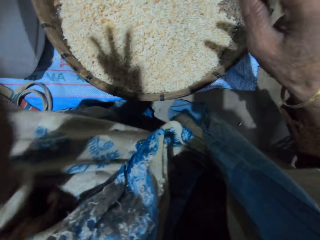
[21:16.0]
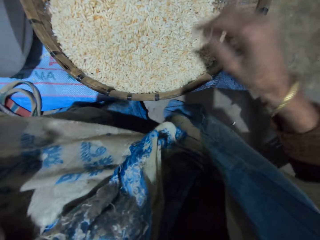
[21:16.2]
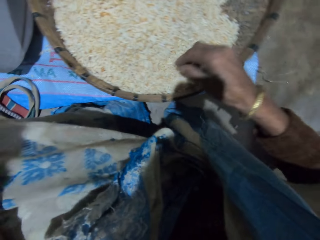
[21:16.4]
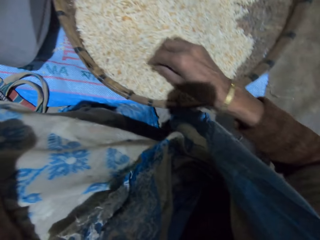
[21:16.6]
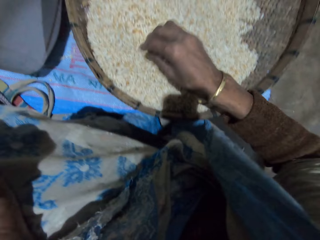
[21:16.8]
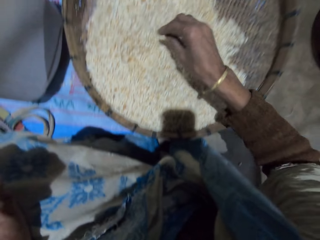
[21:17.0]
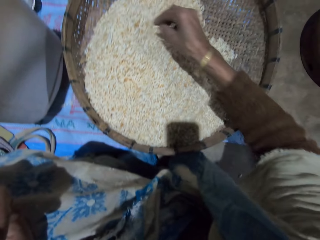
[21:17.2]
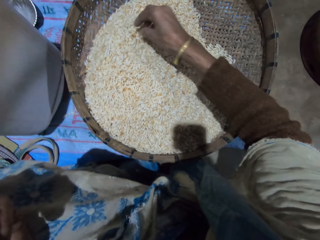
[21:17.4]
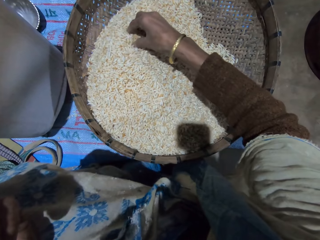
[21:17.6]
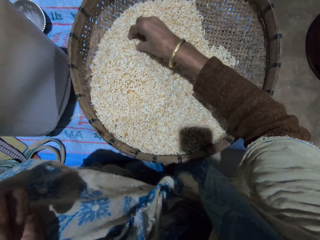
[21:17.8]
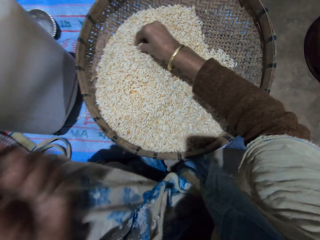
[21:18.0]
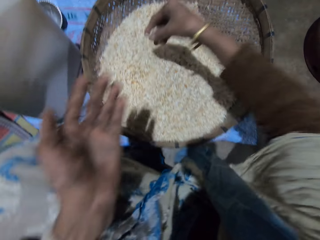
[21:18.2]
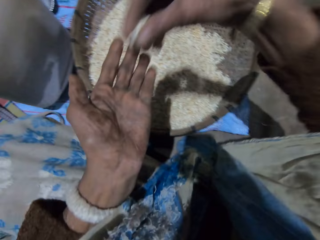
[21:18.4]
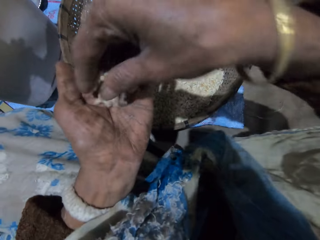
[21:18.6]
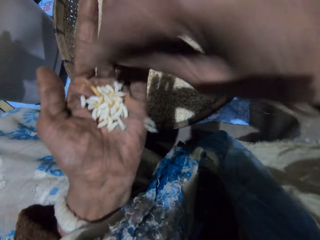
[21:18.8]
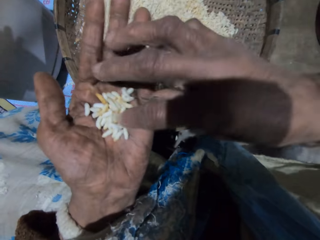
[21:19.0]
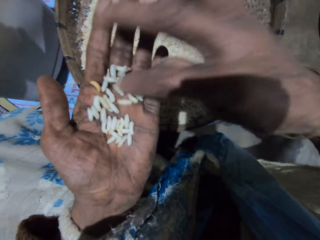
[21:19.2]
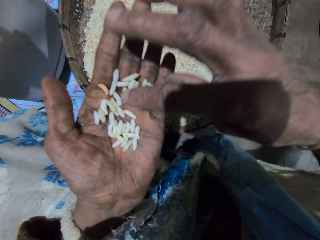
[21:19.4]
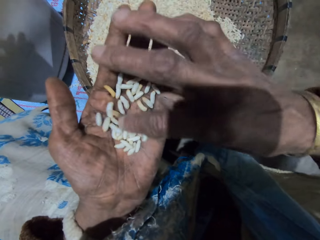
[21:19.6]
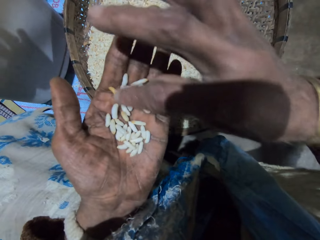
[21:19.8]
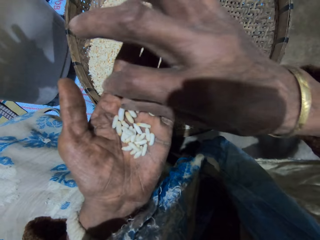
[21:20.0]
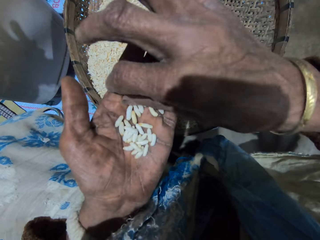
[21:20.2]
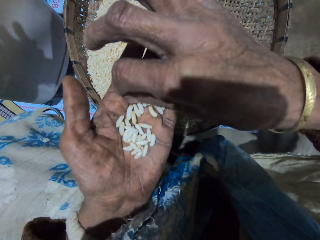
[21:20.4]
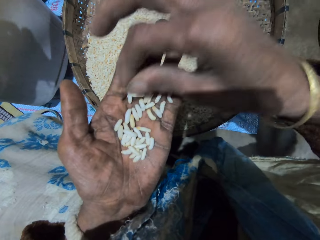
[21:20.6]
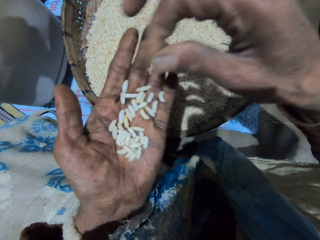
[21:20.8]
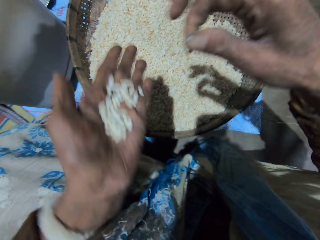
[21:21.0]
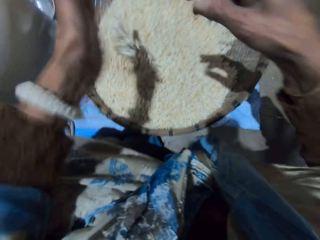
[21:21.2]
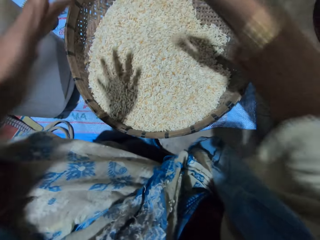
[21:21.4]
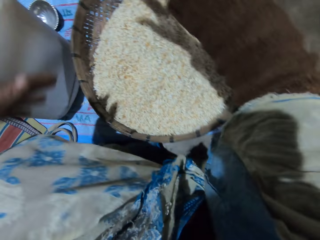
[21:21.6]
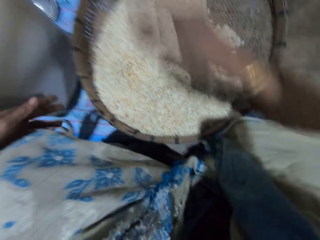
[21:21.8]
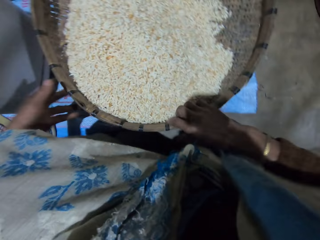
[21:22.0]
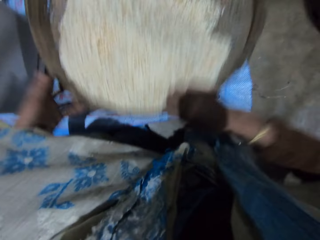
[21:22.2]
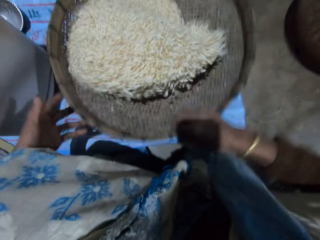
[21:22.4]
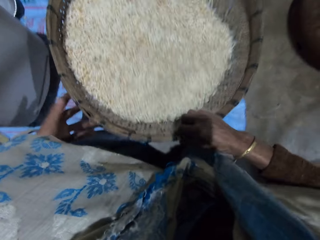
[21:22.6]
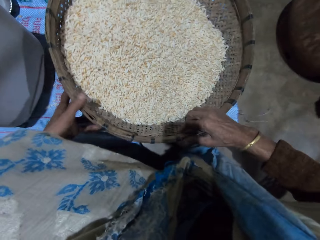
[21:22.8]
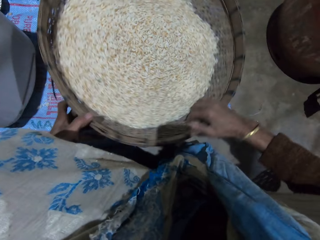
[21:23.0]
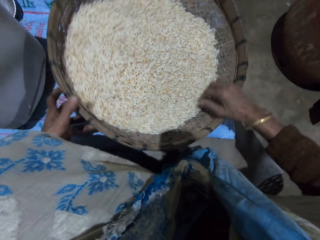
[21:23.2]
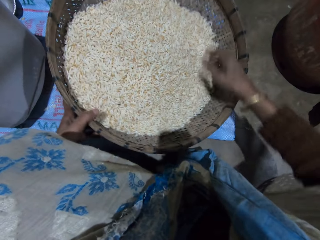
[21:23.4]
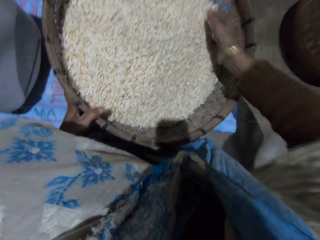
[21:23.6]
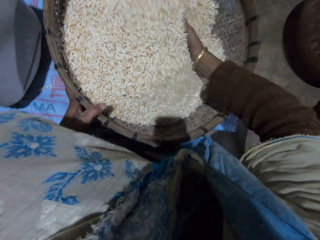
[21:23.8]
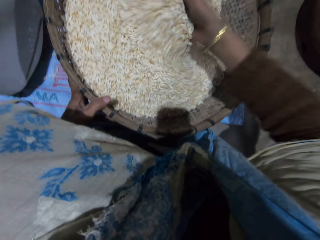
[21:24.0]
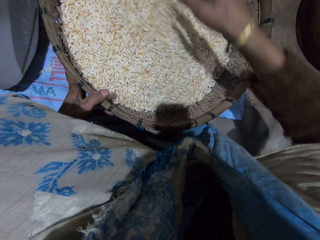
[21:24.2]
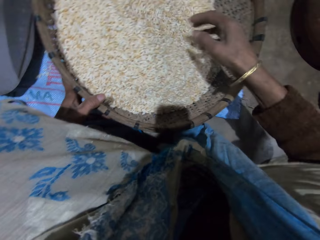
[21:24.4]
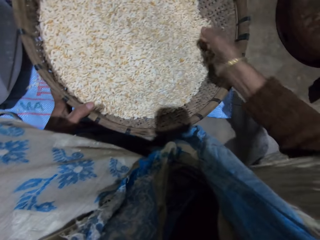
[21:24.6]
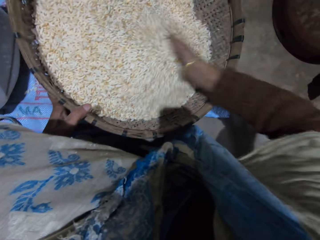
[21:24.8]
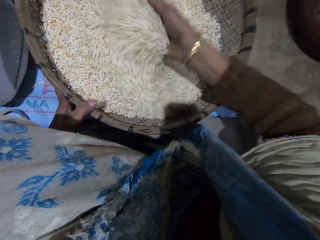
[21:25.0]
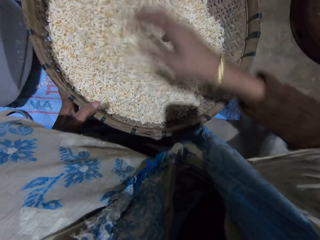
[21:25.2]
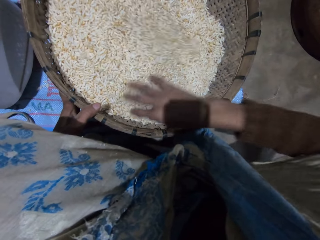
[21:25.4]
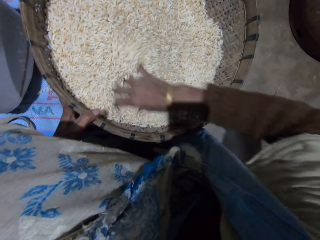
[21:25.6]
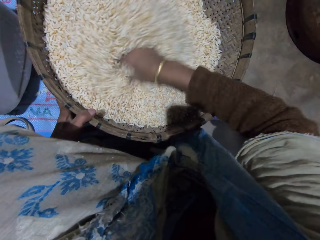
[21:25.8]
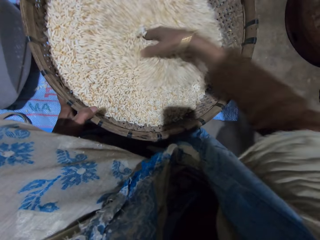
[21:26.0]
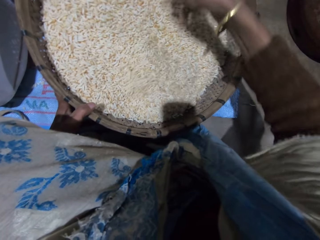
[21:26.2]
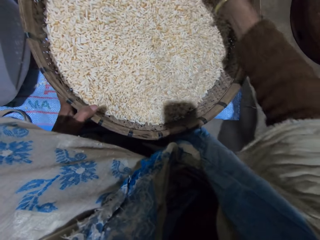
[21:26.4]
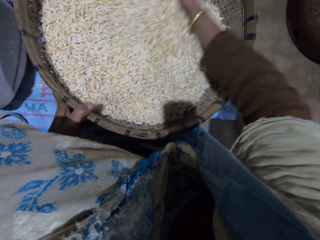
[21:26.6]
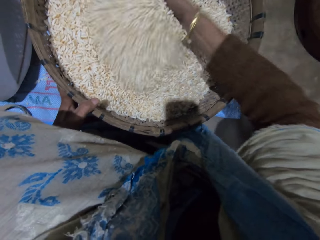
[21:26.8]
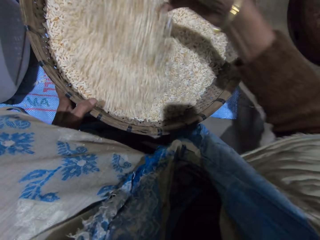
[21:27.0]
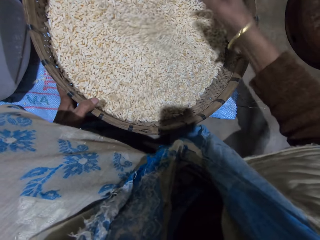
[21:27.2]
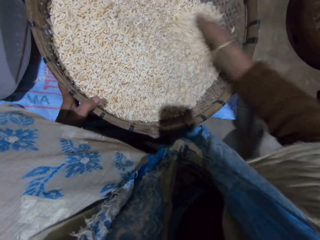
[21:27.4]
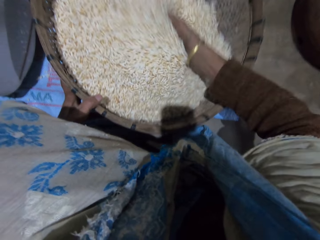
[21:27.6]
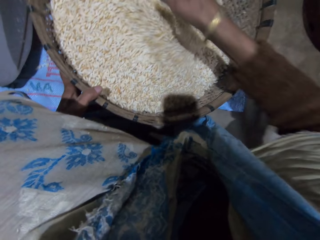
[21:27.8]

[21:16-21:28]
The camera wearer picks grains from the basket with her right hand. She pours the grains on her left palm. She checks the grains. She pours the grains in the basket. She throws grain or chaff on the floor. She adjusts the winnowing basket. She shakes the basket with her right hand. She mixes grains in the basket with her right hand.

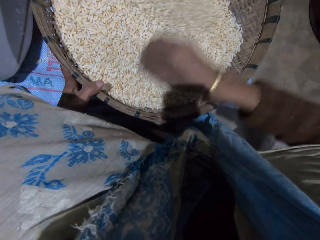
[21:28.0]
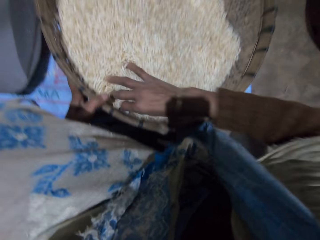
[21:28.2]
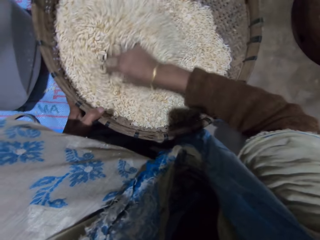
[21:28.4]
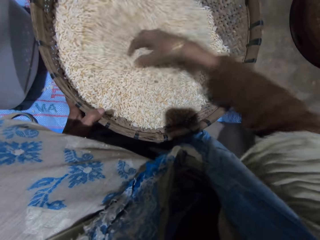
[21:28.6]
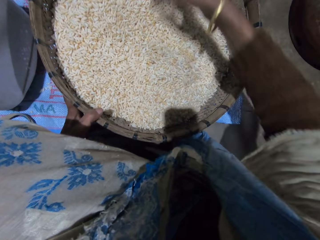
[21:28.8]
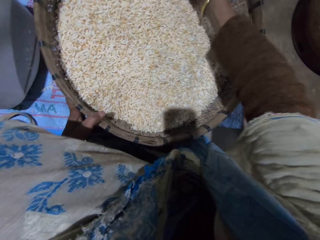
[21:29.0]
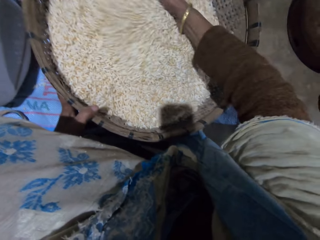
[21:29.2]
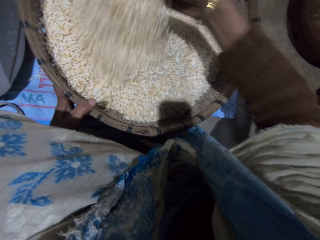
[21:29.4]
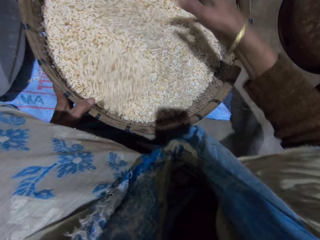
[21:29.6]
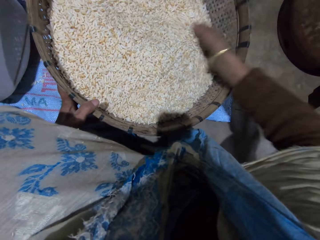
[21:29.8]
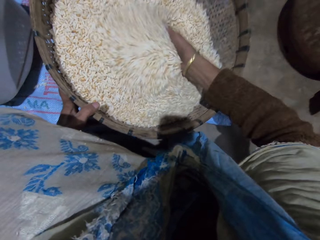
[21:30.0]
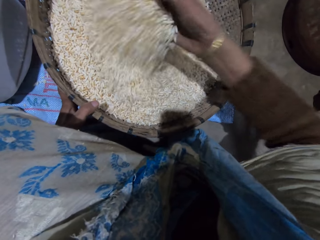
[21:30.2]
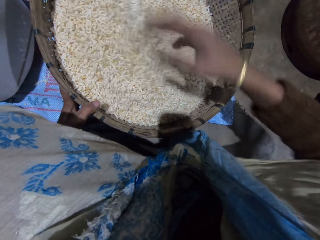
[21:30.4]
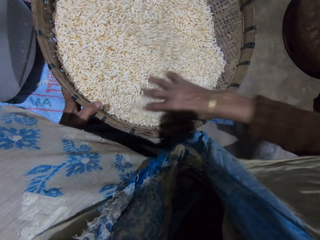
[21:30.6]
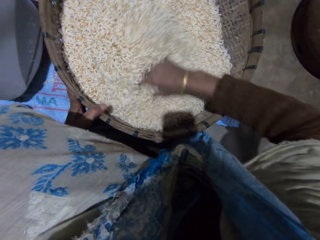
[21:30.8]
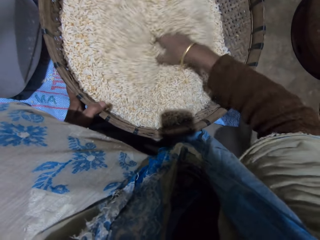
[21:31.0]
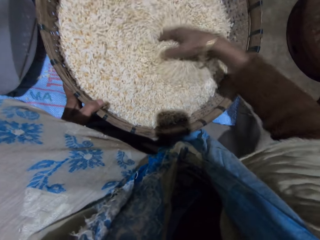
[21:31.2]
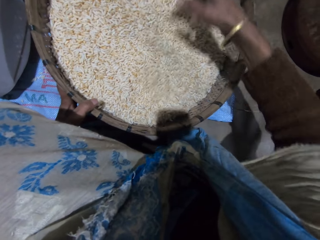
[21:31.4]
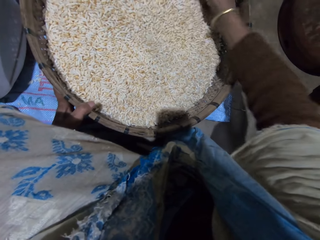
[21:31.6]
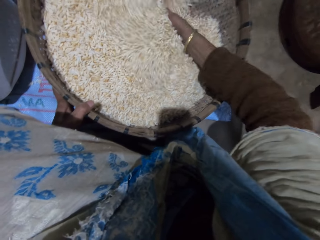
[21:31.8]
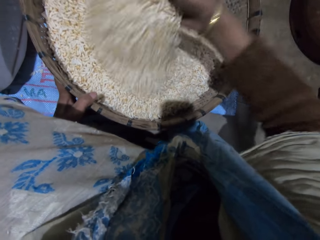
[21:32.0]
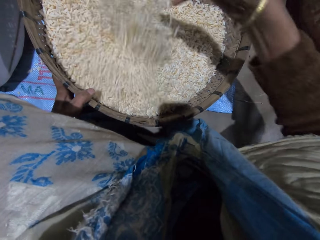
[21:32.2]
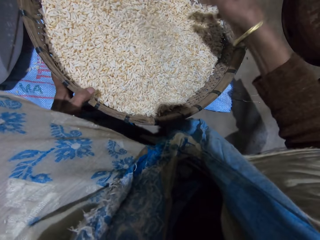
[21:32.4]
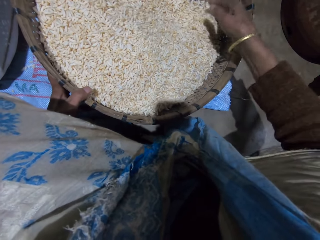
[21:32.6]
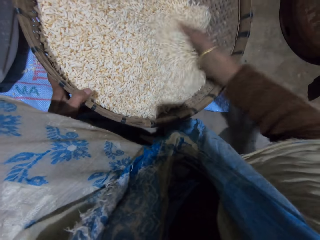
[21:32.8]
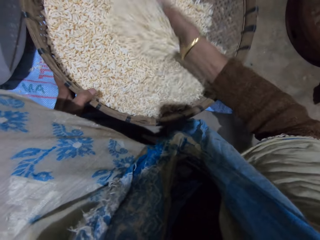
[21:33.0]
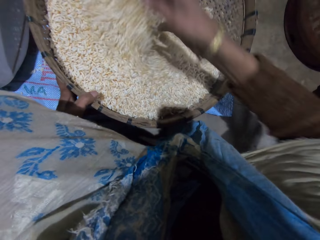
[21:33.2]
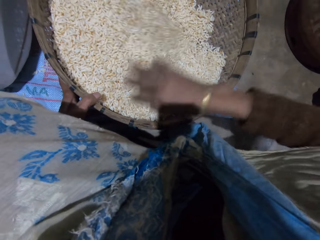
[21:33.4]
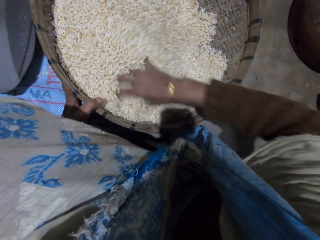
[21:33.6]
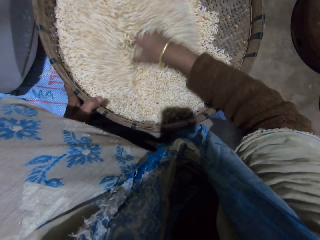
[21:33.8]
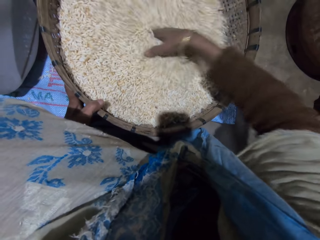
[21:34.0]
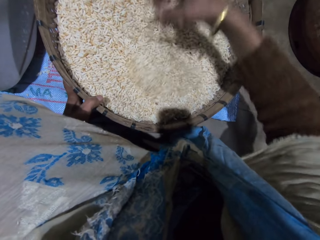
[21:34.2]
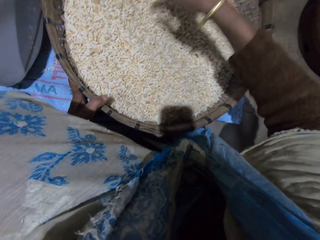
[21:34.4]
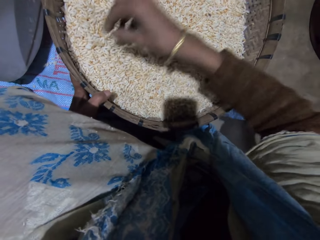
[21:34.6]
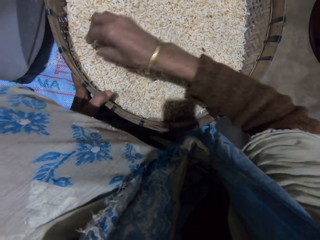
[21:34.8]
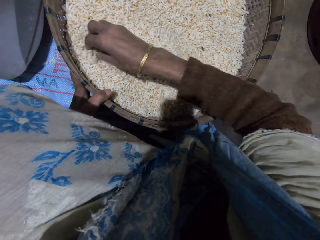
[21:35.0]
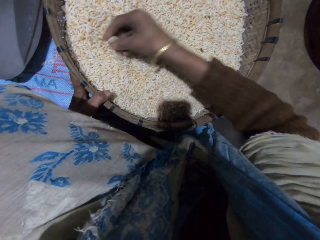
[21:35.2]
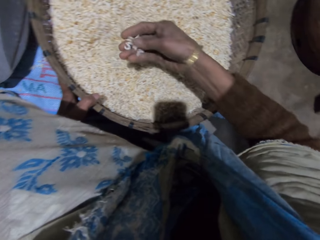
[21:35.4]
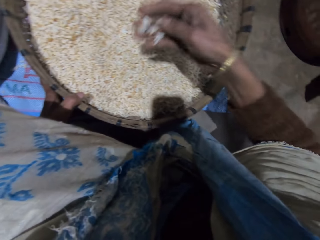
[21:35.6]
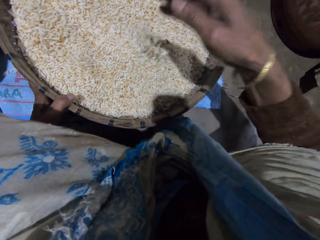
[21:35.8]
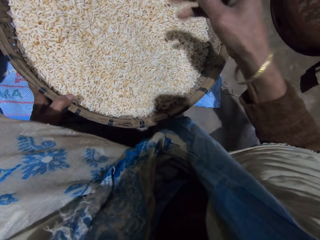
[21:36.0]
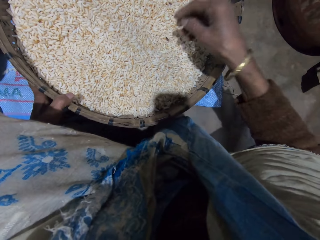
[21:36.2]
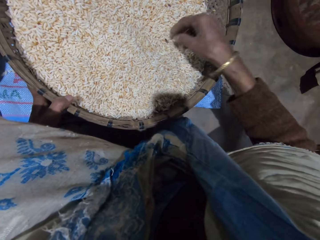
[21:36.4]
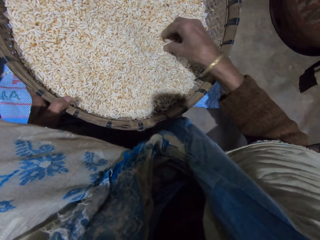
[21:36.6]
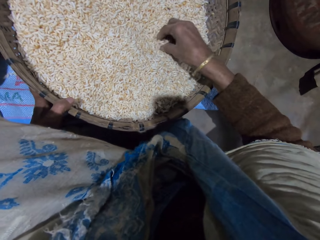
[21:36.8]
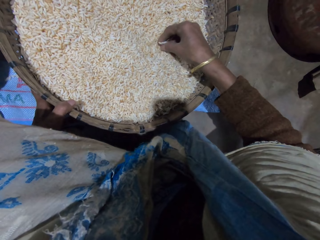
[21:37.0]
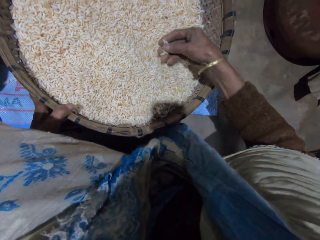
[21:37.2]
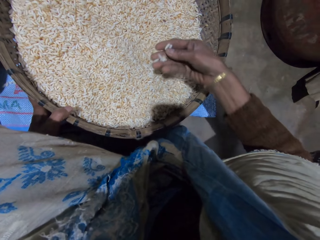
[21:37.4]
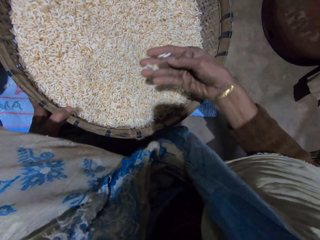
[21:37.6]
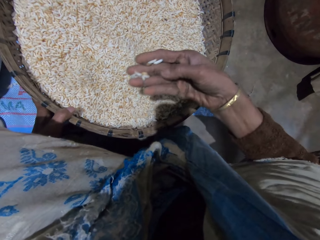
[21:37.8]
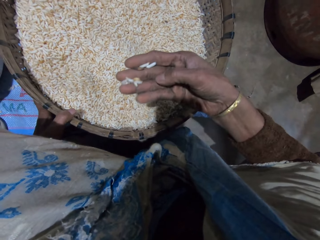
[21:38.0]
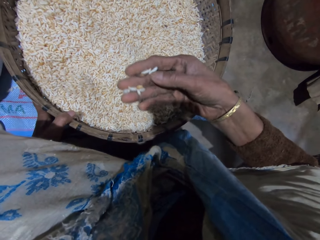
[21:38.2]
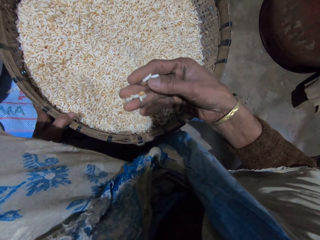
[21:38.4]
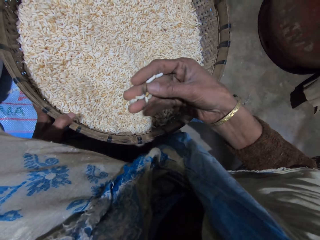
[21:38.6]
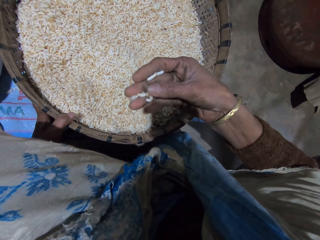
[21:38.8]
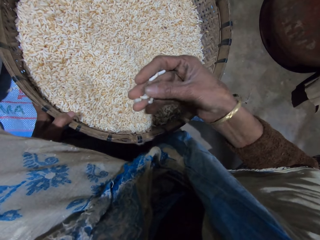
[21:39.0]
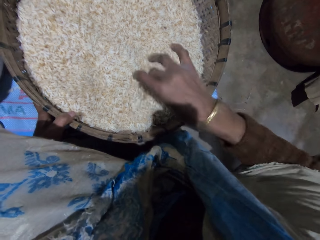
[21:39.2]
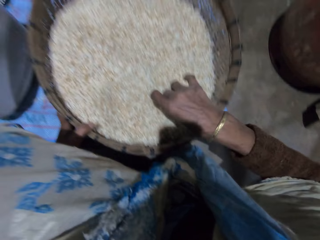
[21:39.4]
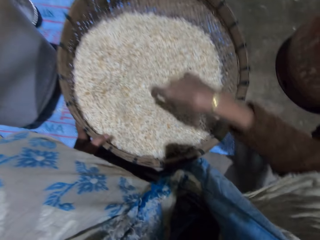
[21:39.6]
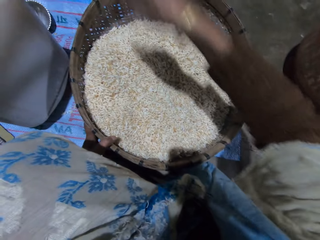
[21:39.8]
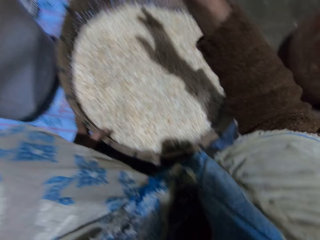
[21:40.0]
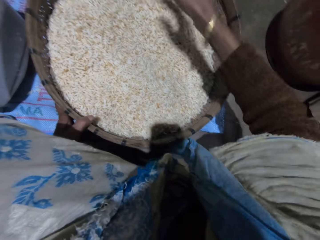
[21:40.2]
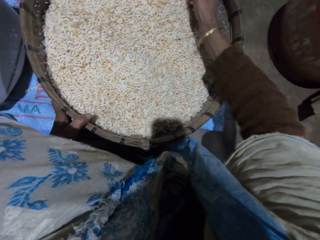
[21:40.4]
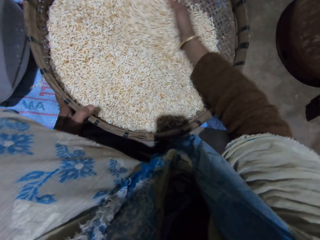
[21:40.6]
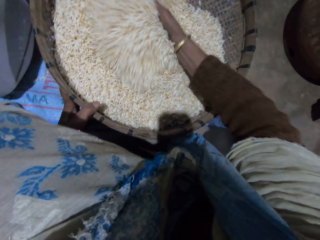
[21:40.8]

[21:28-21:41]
The camera wearer picks grains from the basket with her right hand. She pours the grains in the basket. She picks grains from the basket with her right hand. She checks the grains. She pours the grains in the basket. She throws grains or chaff on the floor.
